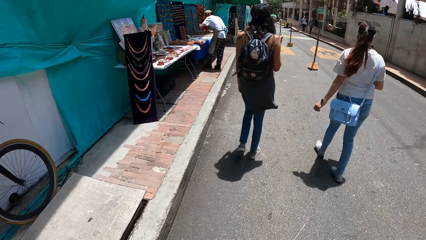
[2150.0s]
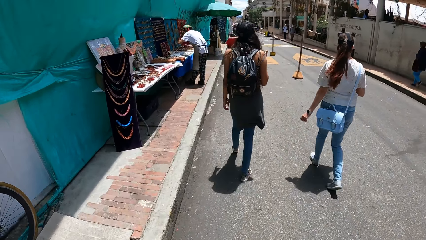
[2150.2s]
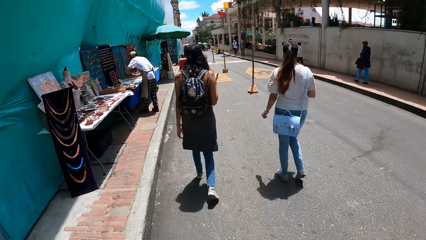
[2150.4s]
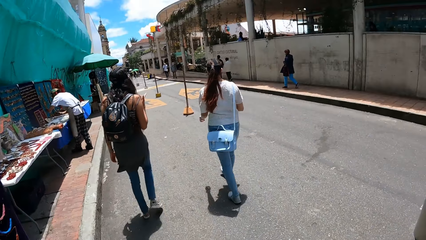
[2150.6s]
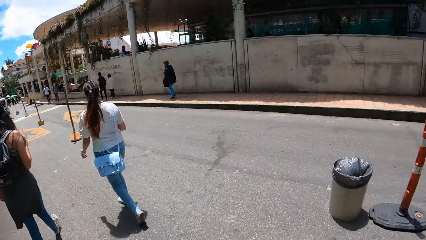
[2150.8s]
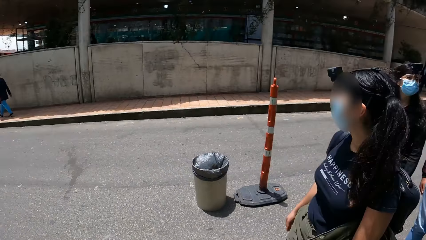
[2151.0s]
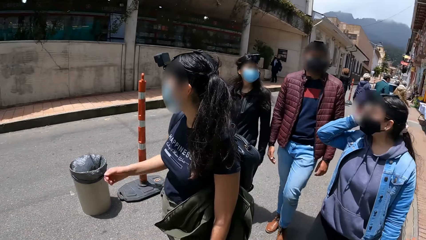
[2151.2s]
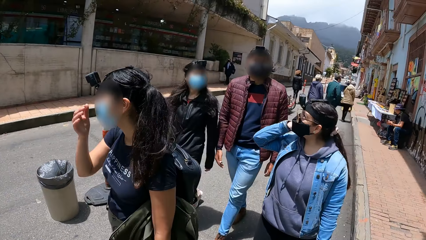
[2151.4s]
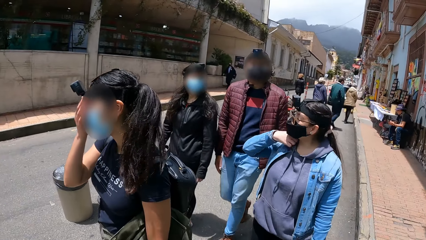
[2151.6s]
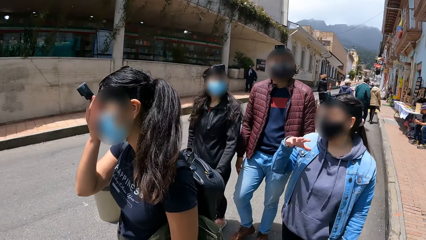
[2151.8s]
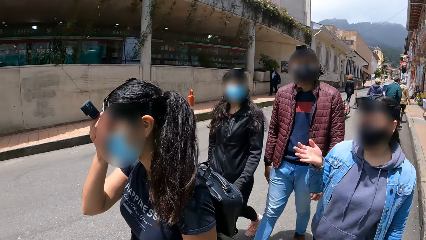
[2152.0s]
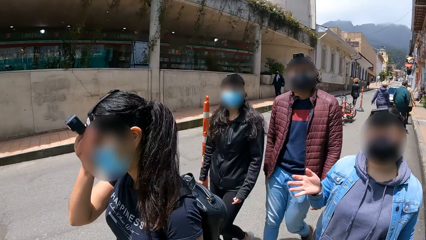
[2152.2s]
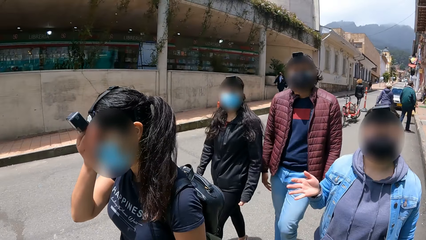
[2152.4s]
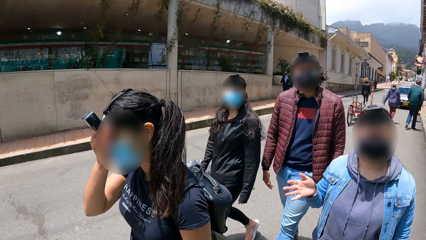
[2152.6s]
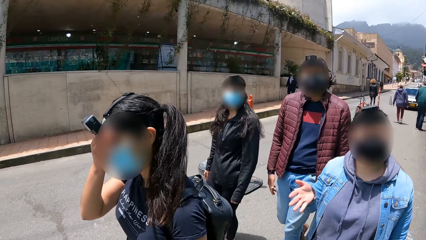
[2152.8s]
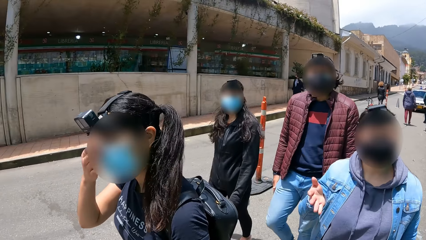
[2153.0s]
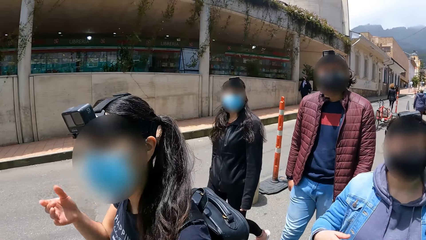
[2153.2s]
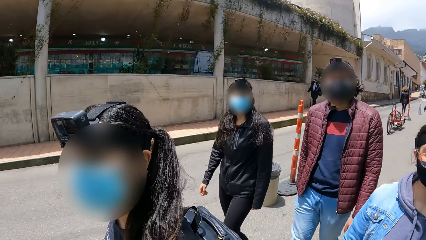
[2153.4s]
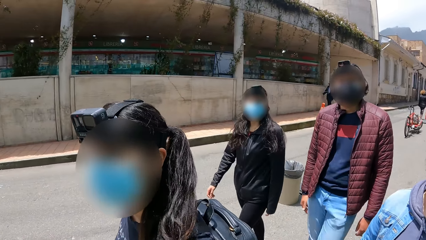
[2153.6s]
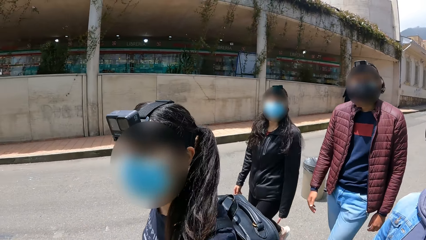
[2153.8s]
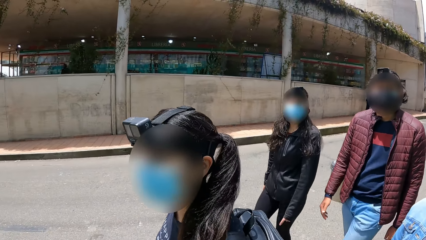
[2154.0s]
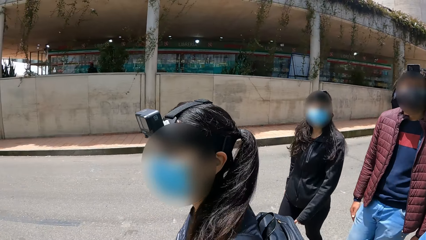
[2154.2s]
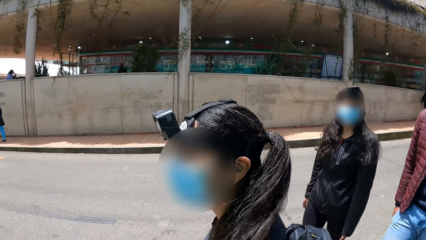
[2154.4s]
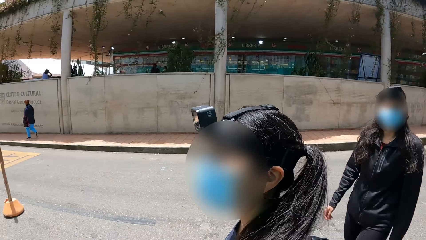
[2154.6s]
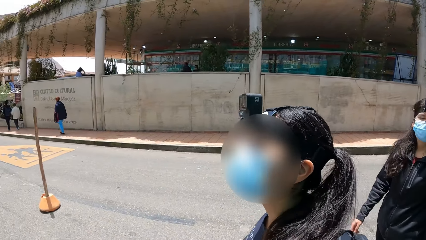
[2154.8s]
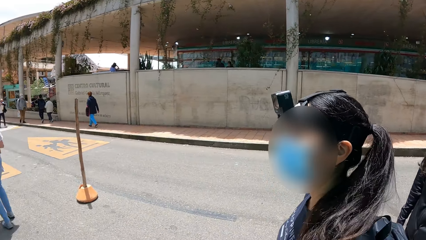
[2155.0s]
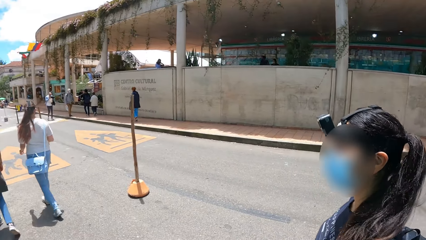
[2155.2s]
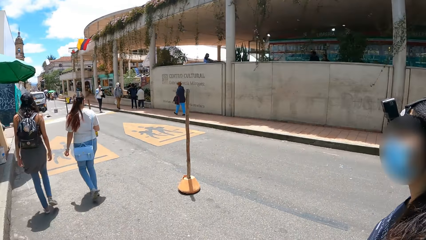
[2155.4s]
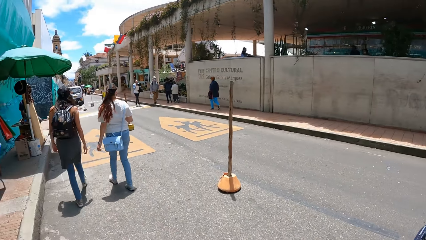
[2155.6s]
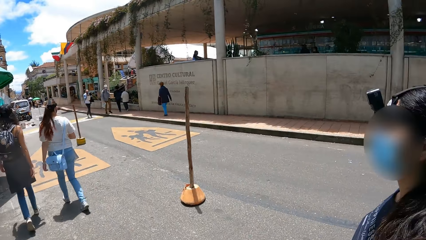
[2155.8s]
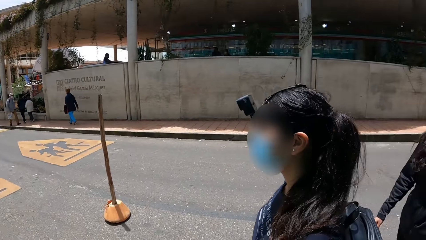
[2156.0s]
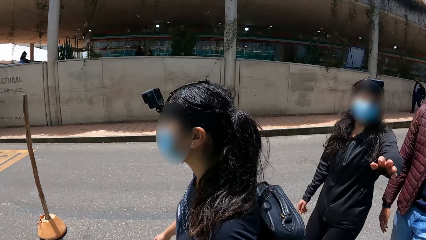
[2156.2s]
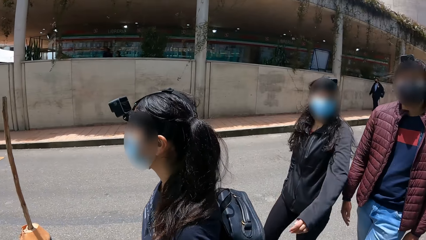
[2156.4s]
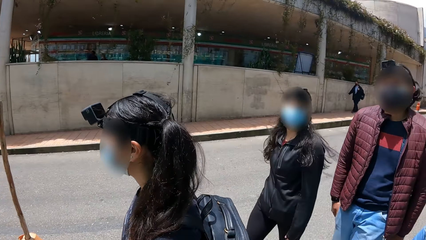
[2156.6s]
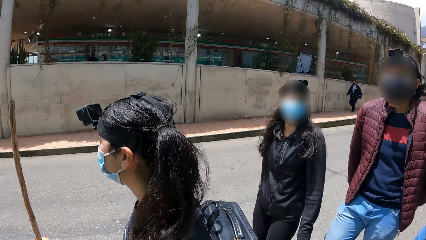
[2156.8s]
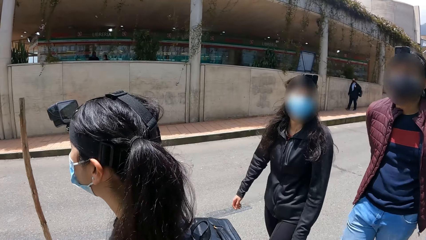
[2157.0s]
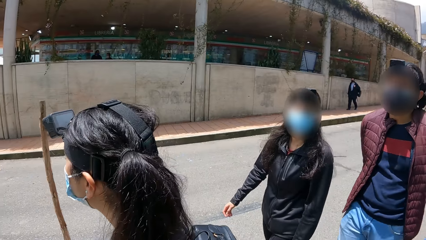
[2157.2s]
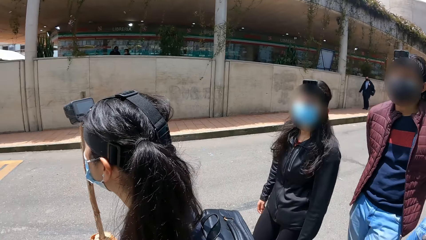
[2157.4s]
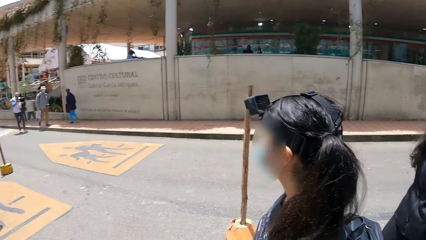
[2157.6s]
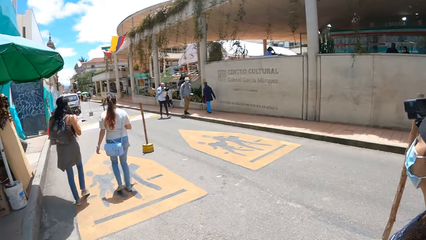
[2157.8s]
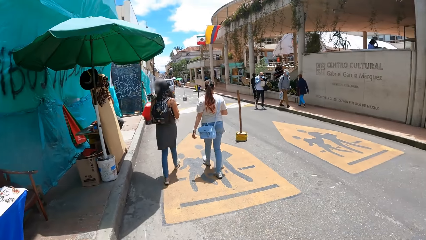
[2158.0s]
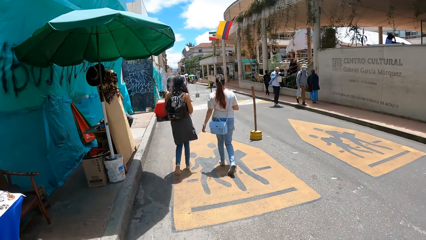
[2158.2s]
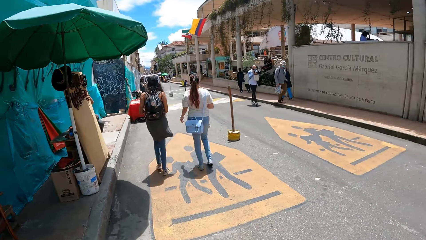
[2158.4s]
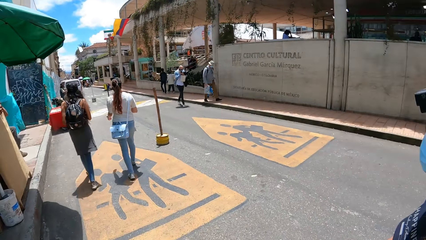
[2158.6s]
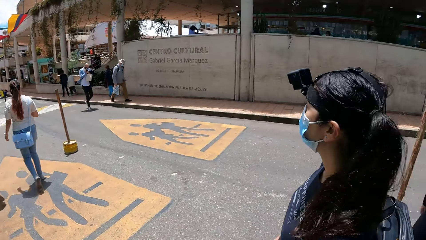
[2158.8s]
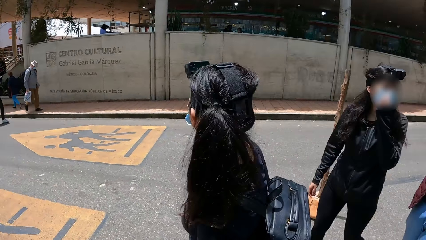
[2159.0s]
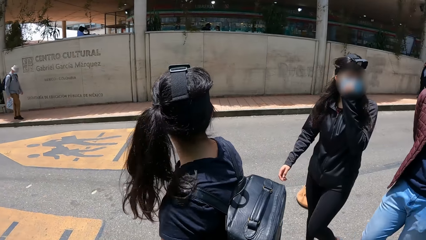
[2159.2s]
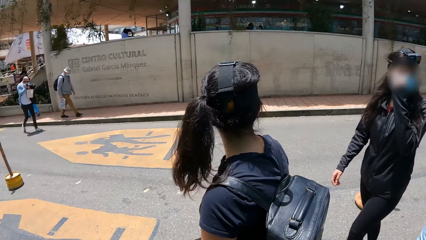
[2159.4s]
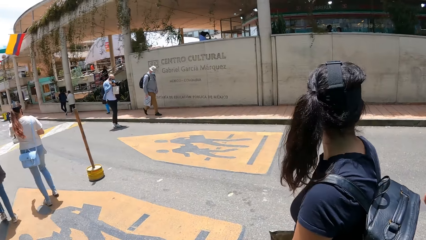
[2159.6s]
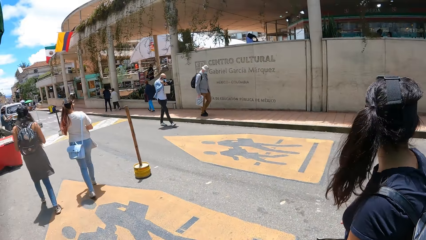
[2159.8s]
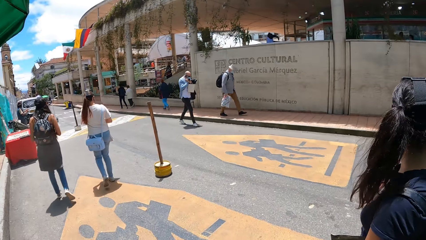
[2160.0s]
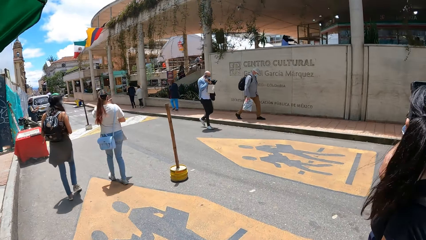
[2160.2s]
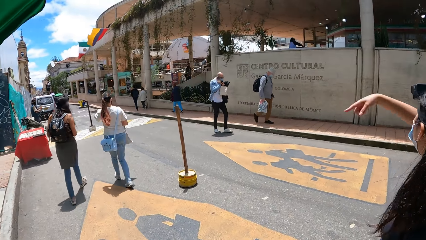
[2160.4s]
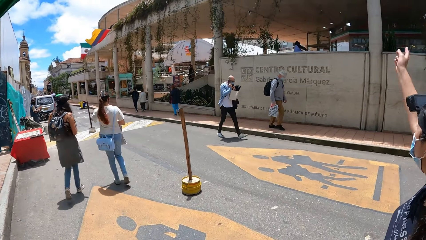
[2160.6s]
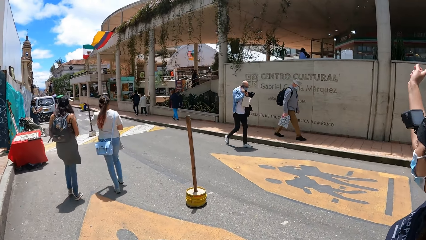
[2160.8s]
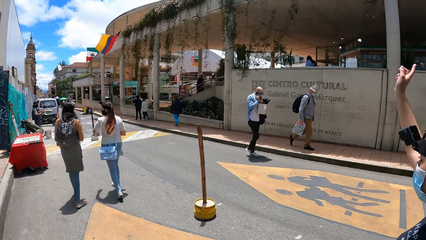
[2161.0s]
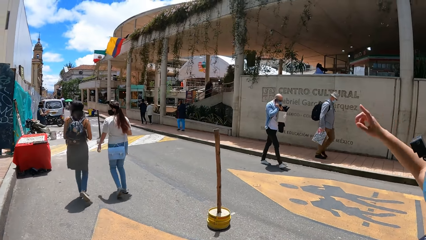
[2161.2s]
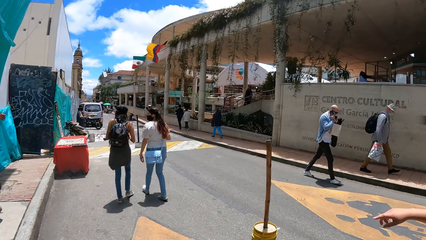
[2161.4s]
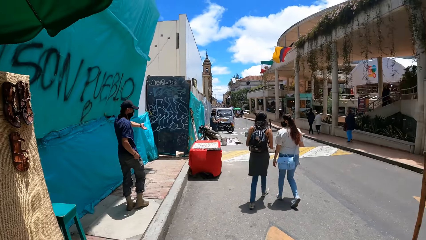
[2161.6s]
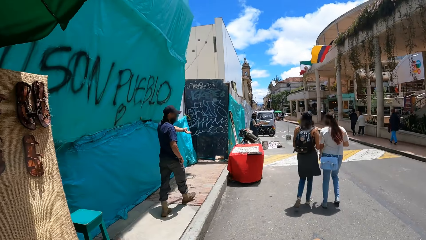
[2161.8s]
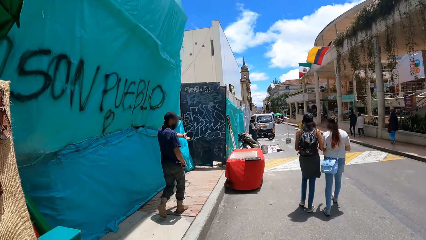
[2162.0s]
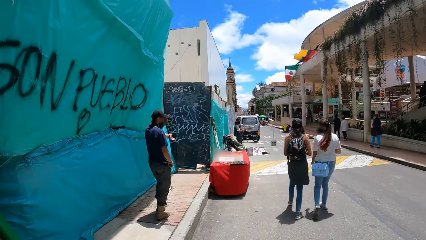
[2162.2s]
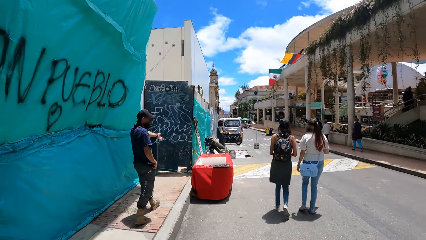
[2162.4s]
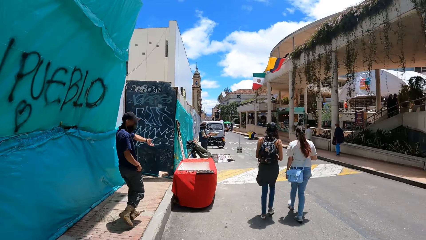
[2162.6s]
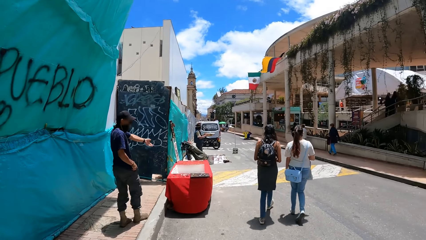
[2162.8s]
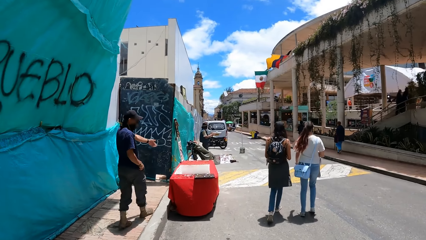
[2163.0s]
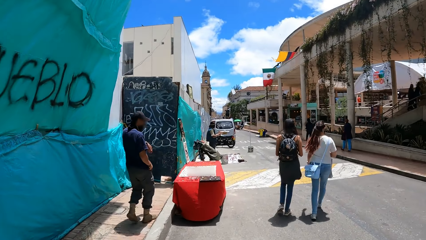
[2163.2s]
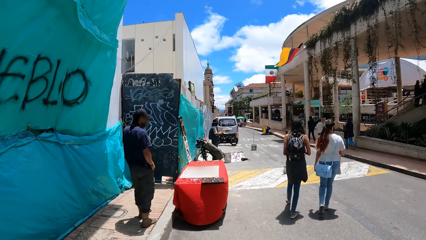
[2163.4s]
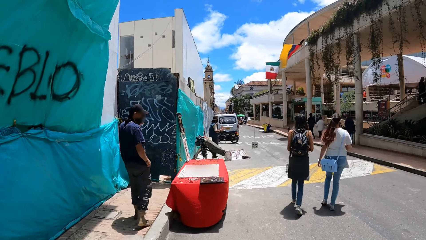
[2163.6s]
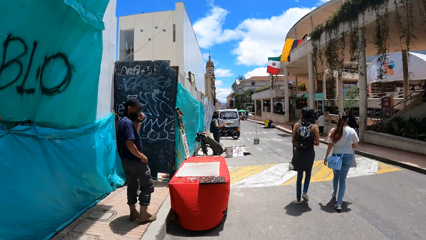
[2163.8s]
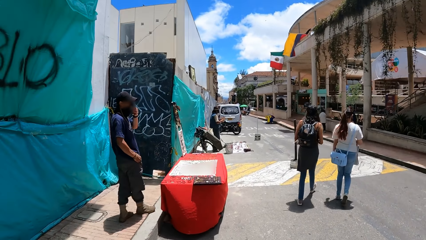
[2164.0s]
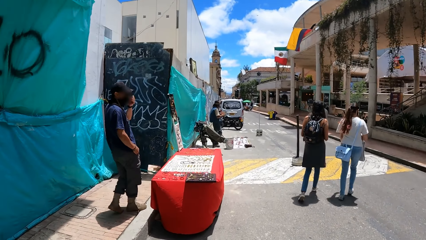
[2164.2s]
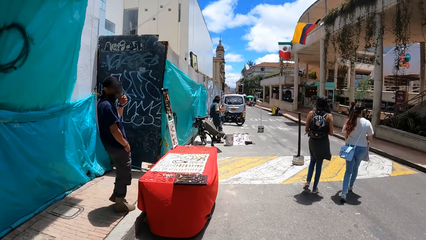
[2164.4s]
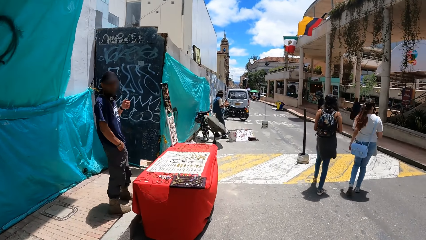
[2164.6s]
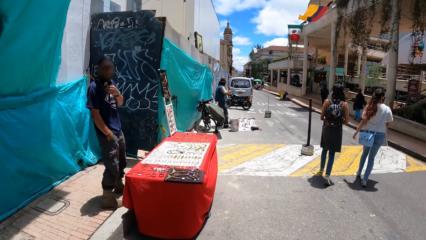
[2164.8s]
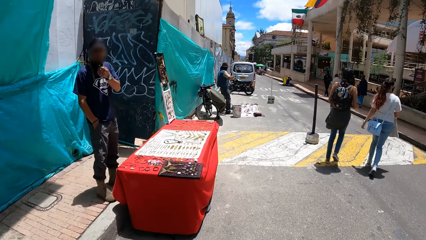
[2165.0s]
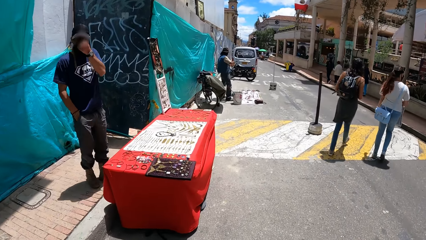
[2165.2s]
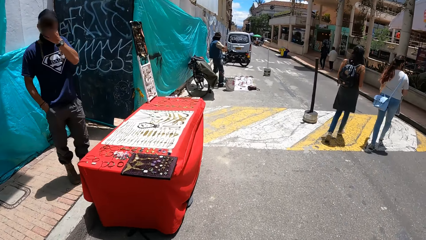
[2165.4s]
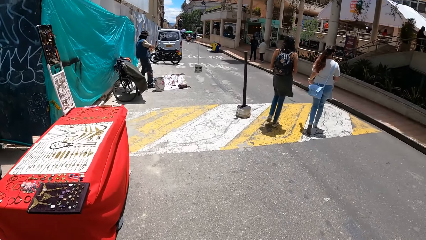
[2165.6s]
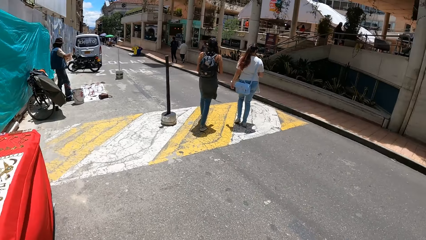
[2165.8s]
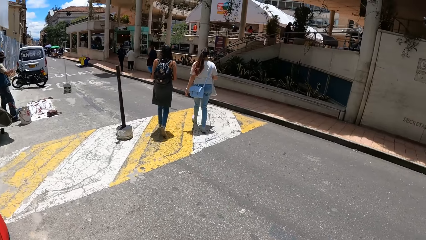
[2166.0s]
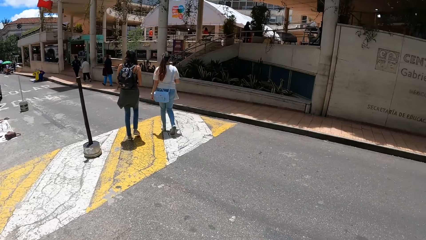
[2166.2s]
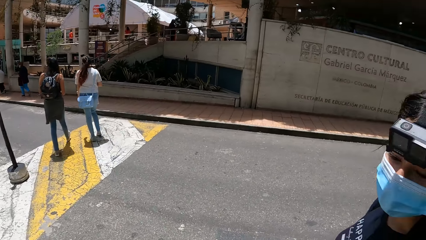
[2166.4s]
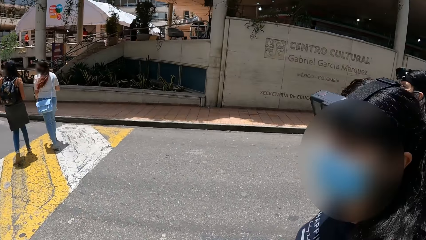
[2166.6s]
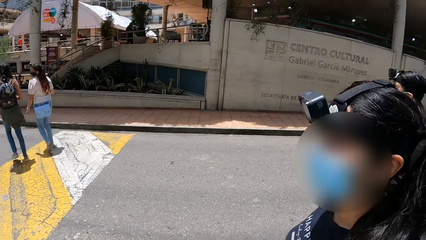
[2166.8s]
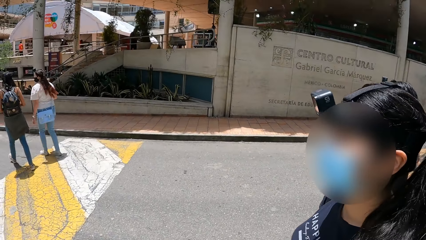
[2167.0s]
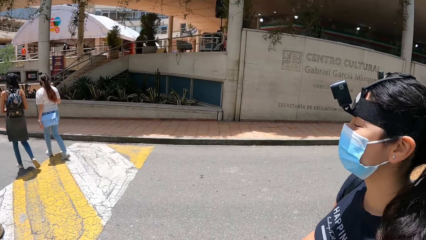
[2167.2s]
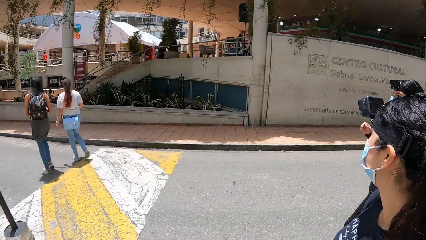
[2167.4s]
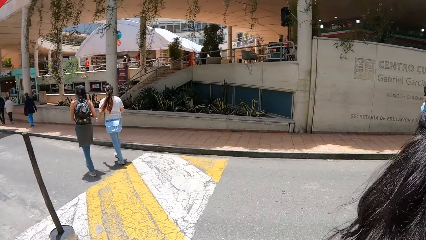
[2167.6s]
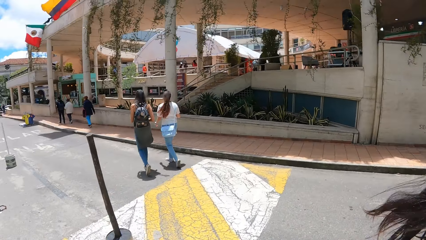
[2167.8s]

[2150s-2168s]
A person talks to the camera wearer. The camera wearer interacts with the woman. The woman gesticulates with her right hand. The person walks on the road. The camera wearer walks on the road. Another person walks on the road and talks to the camera wearer. The camera wearer walks on the road.
